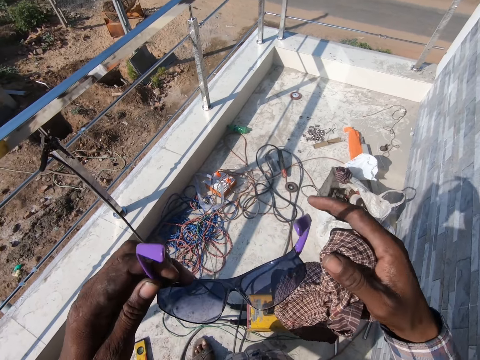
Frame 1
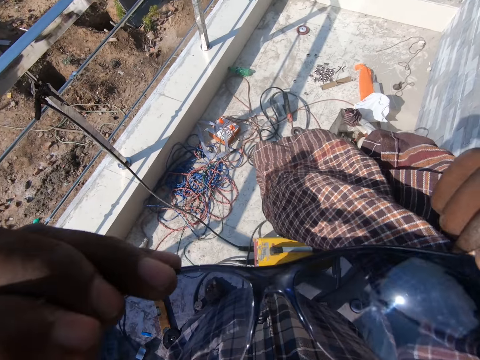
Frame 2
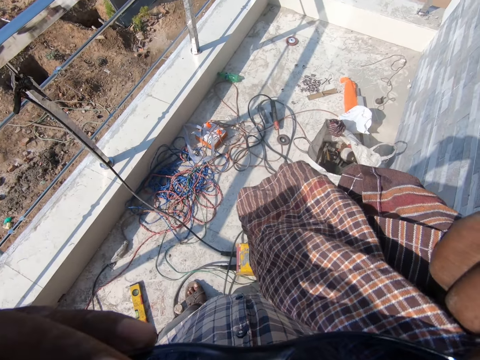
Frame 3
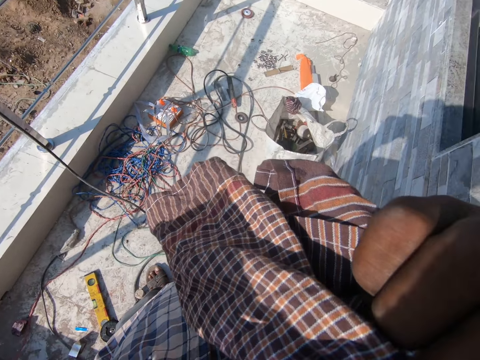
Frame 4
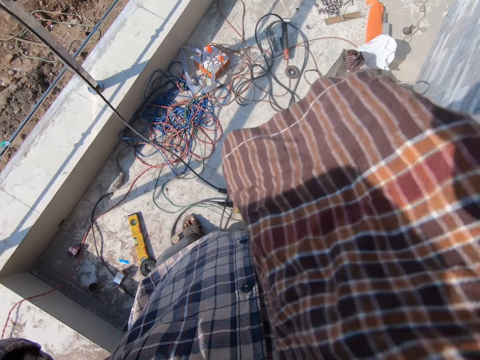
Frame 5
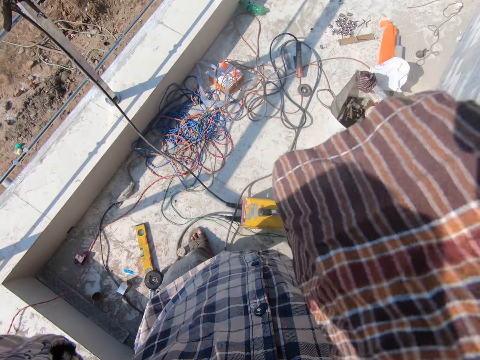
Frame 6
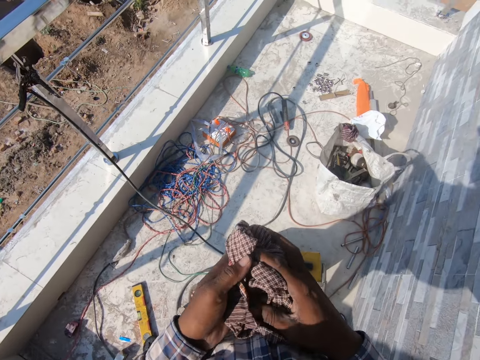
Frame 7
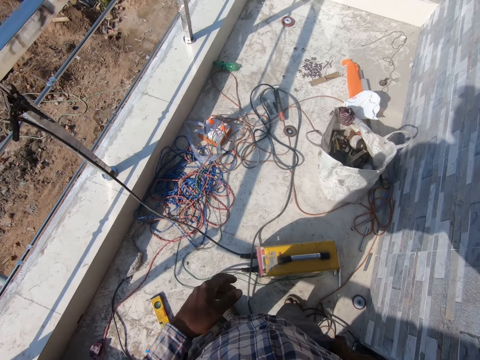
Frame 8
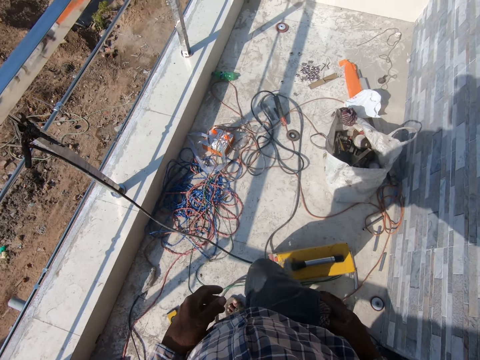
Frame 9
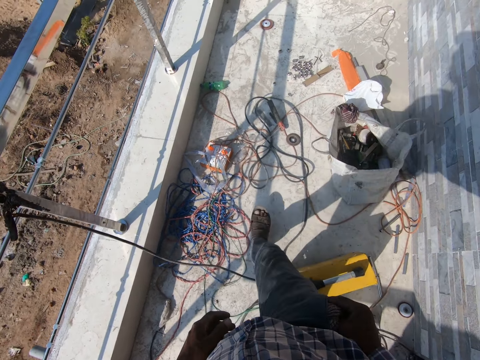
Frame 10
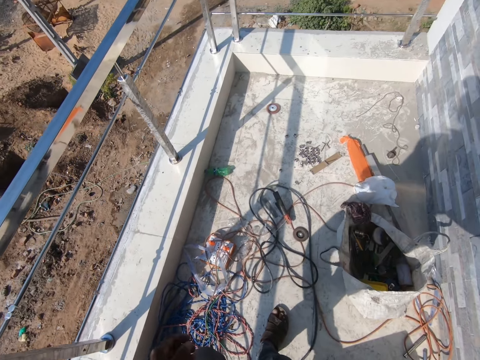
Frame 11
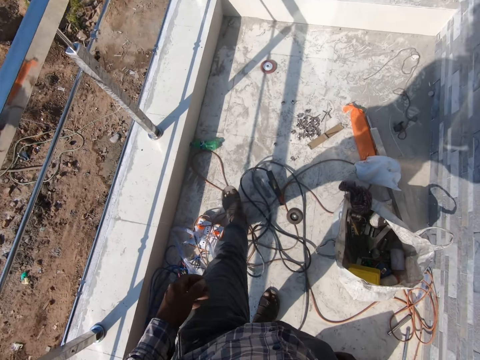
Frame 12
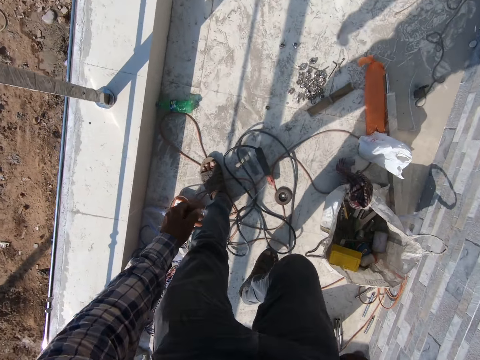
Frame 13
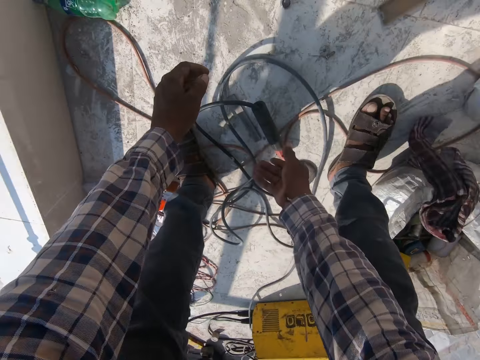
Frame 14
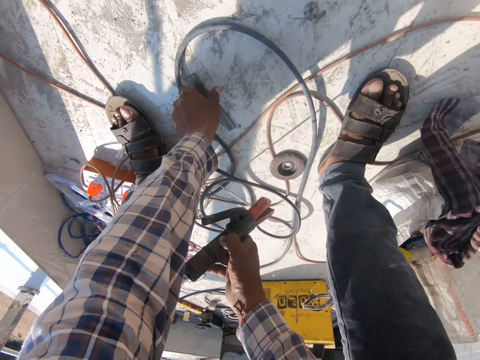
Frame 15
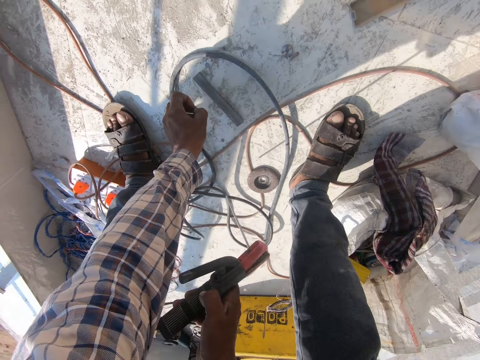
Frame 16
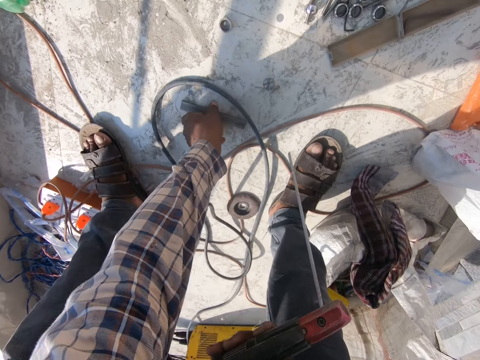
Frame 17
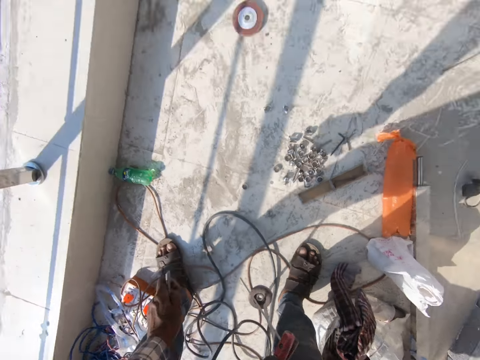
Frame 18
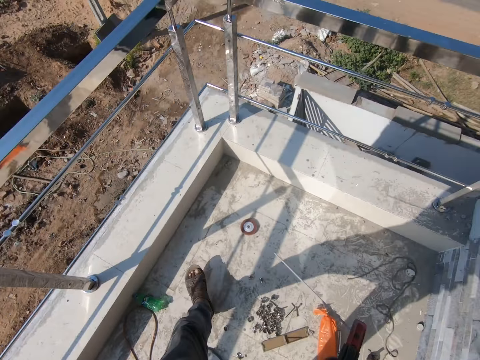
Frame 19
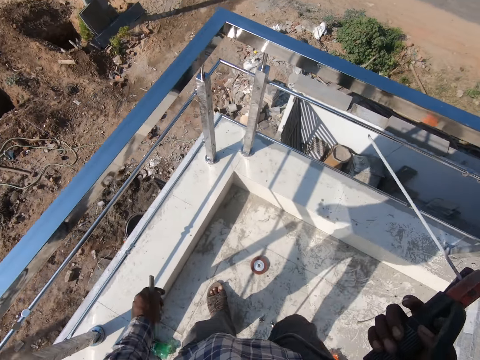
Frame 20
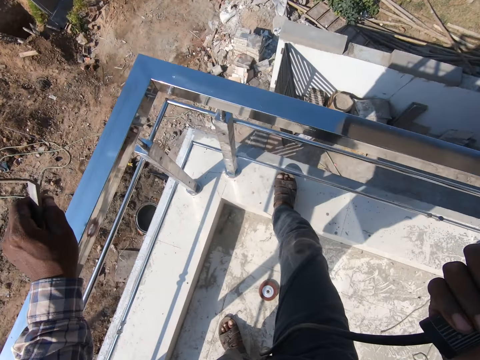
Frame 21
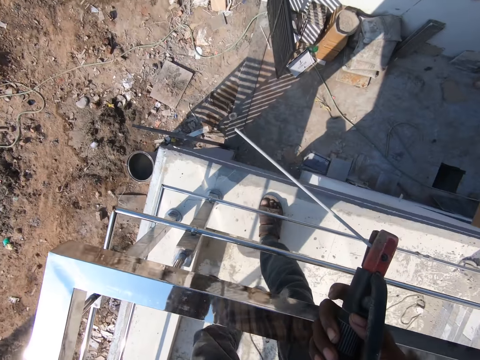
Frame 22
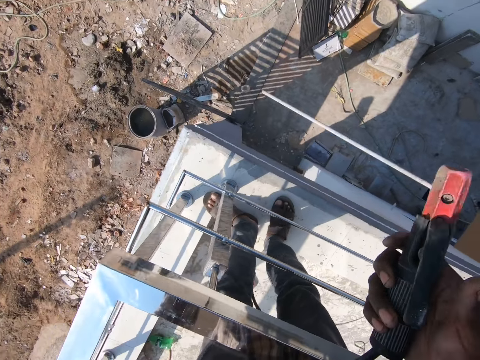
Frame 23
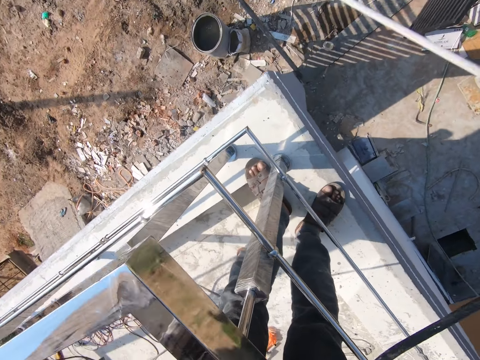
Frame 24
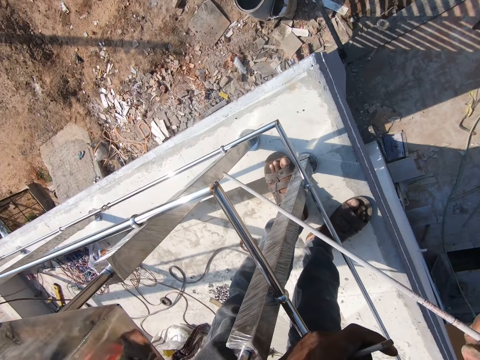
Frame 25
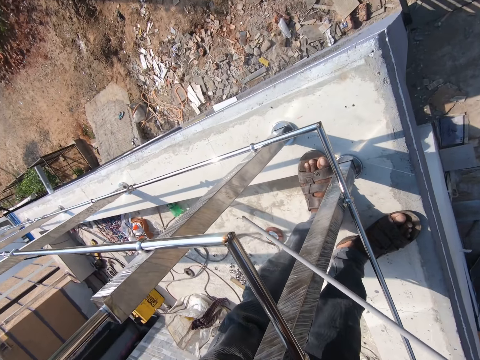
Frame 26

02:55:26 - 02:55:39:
The camera wearer wears the welding glasses. They put the piece of cloth in the pocket. They walk around. They pick up the electrode holder. They pick up a metallic piece. They walk around.

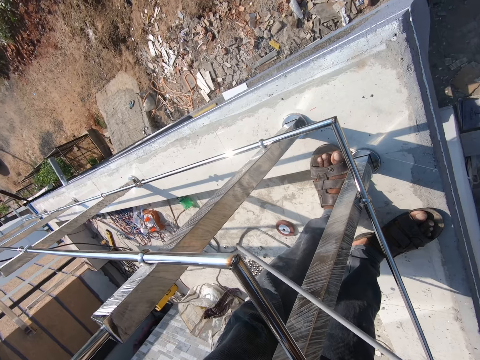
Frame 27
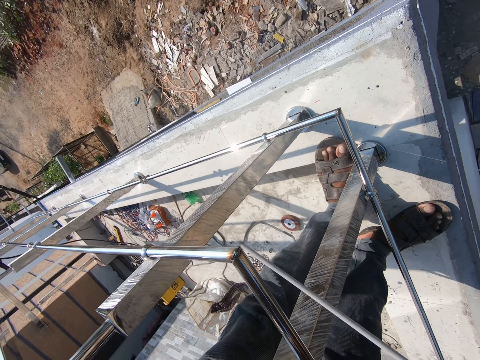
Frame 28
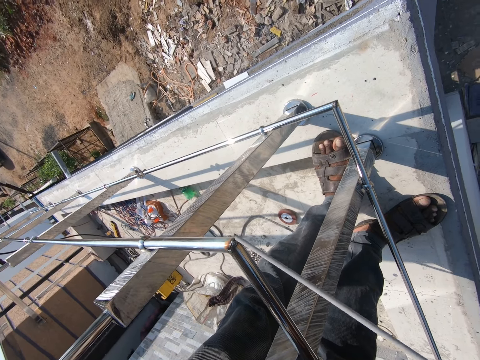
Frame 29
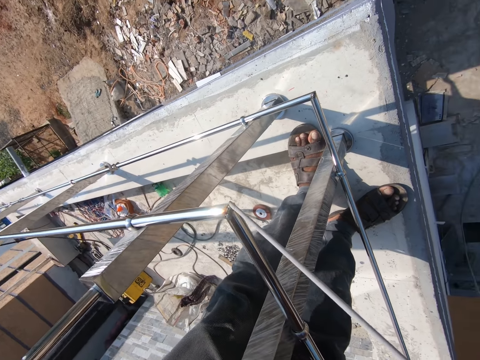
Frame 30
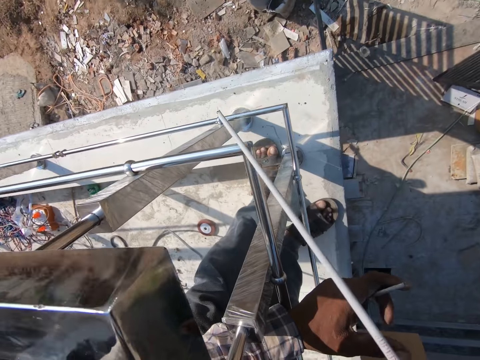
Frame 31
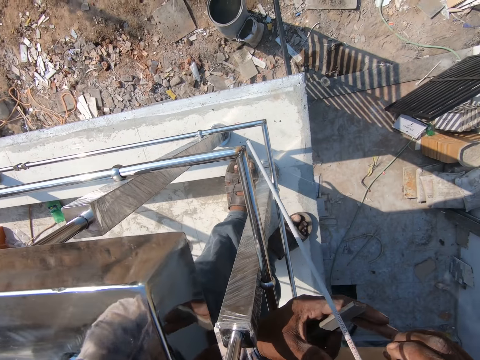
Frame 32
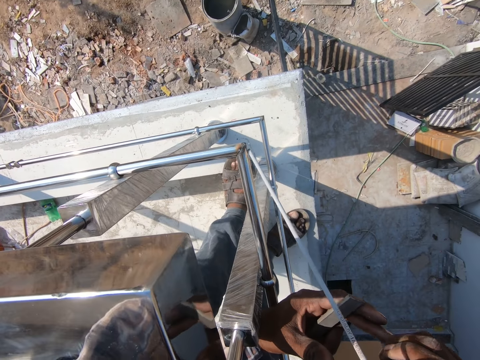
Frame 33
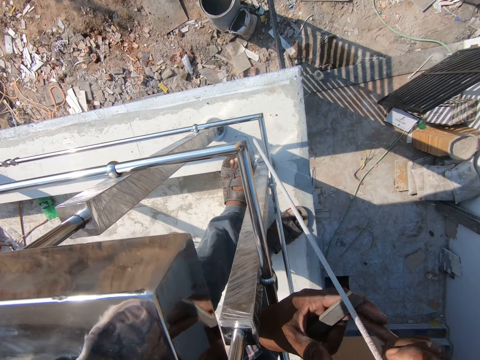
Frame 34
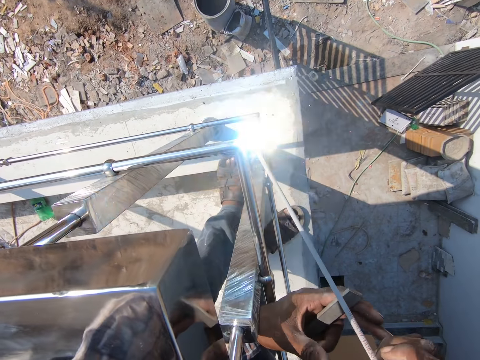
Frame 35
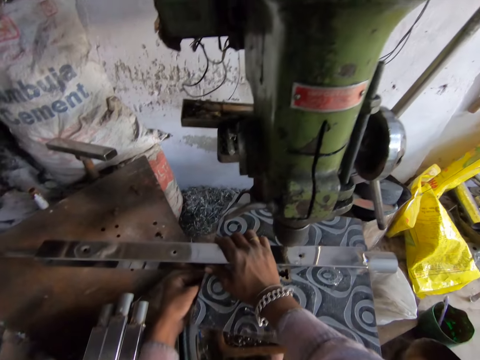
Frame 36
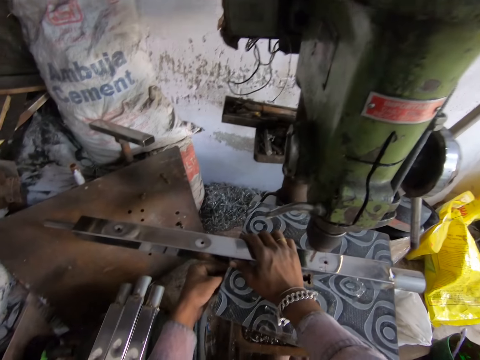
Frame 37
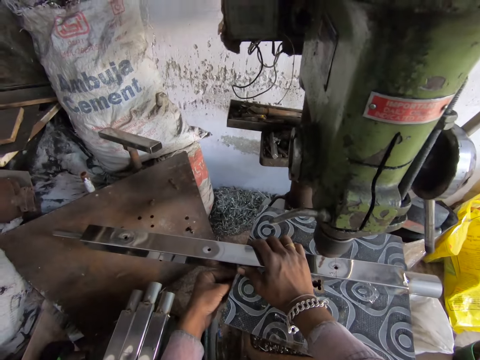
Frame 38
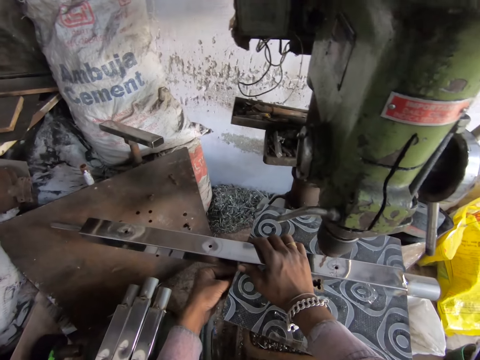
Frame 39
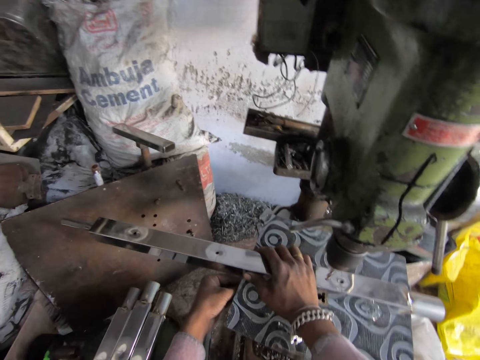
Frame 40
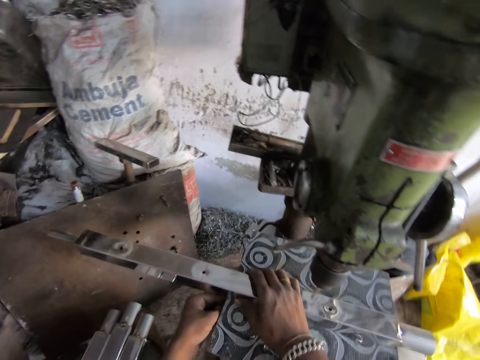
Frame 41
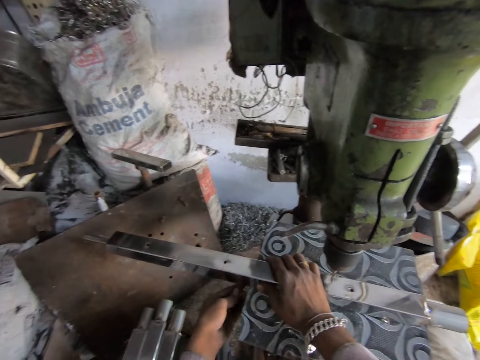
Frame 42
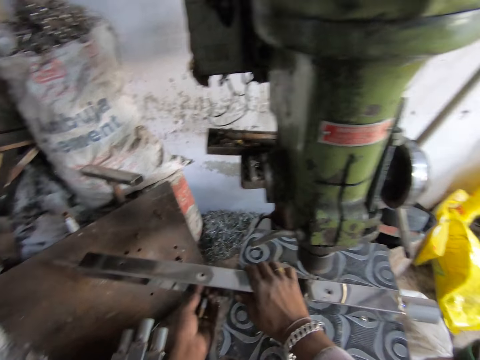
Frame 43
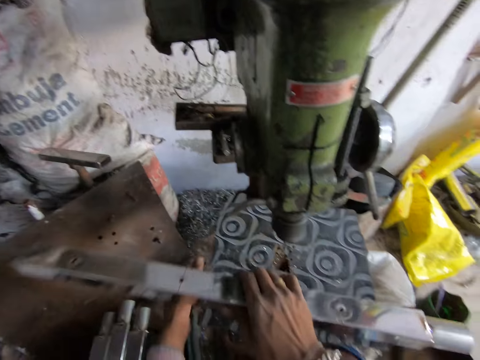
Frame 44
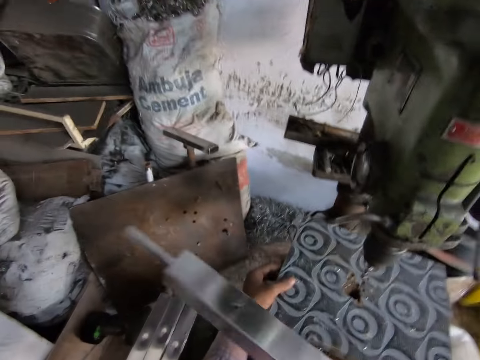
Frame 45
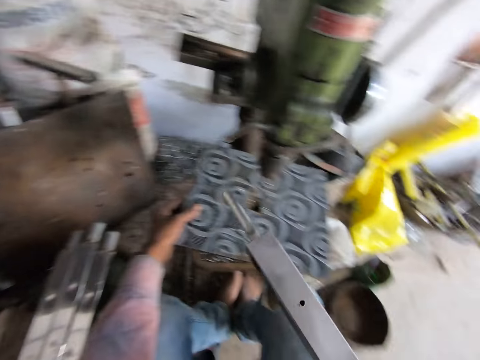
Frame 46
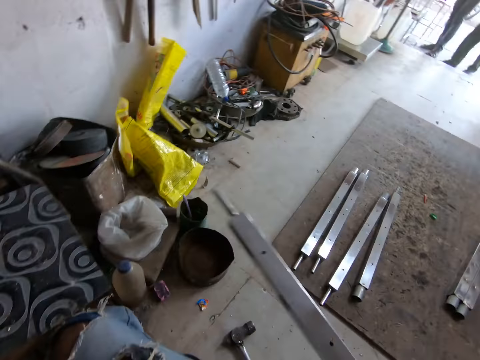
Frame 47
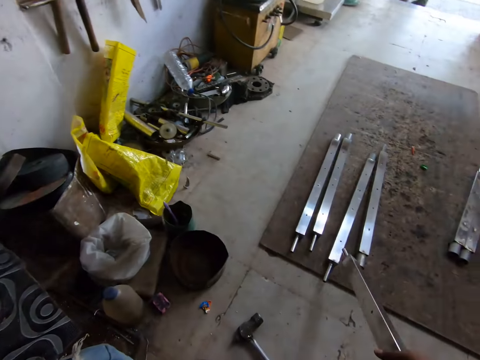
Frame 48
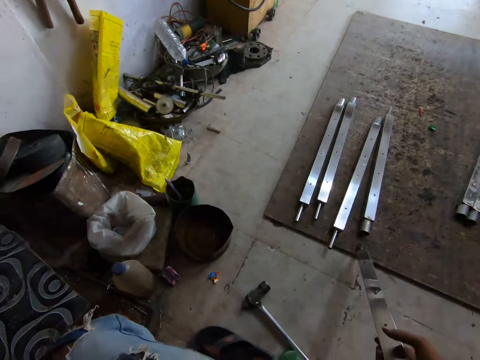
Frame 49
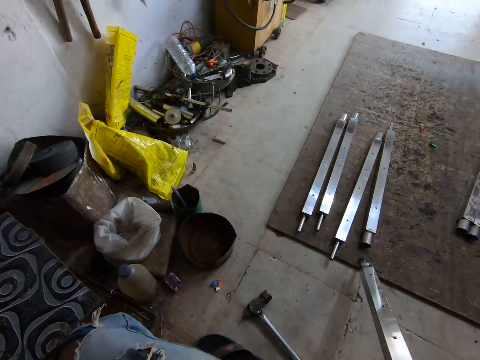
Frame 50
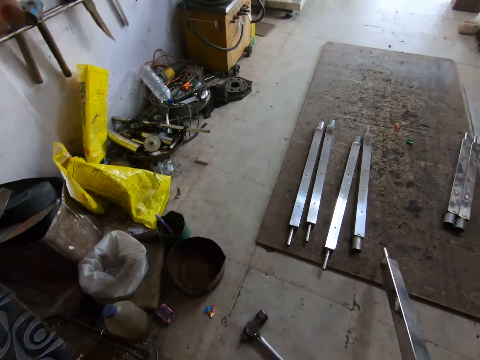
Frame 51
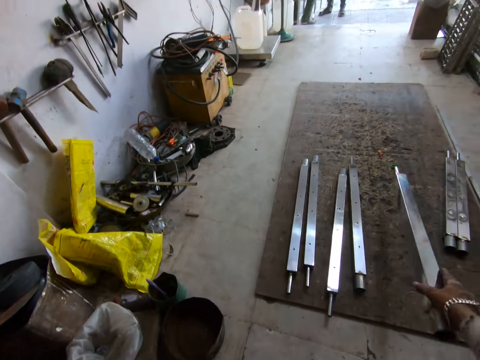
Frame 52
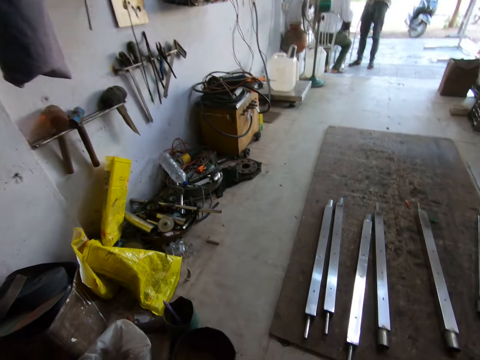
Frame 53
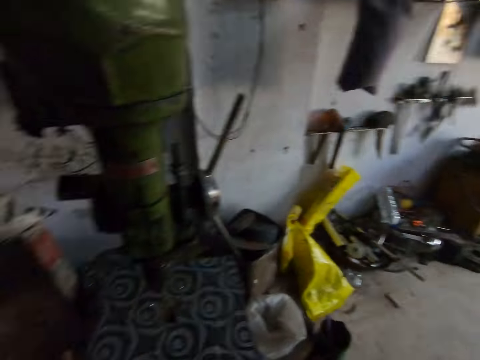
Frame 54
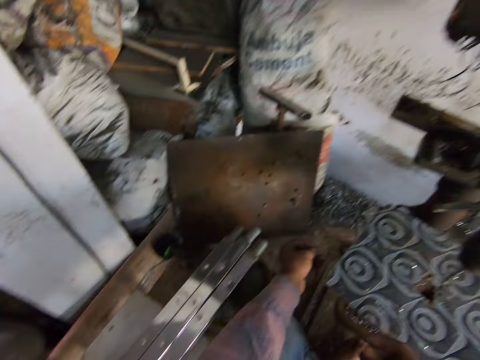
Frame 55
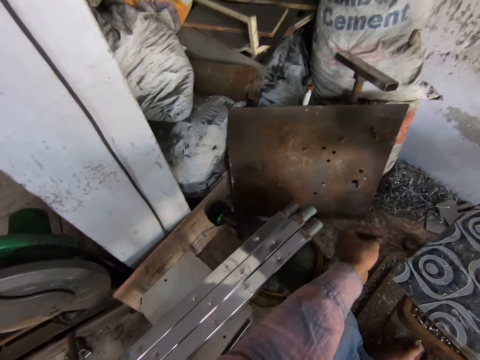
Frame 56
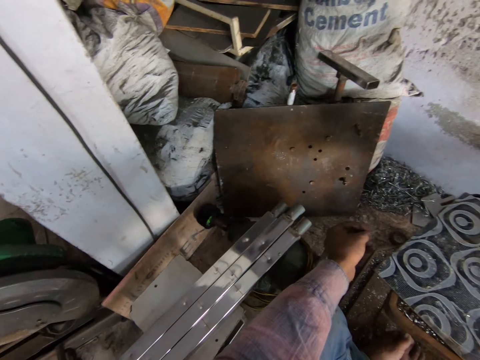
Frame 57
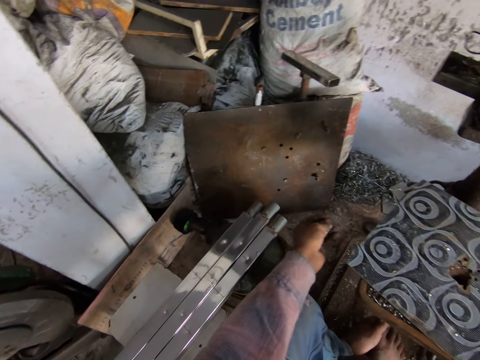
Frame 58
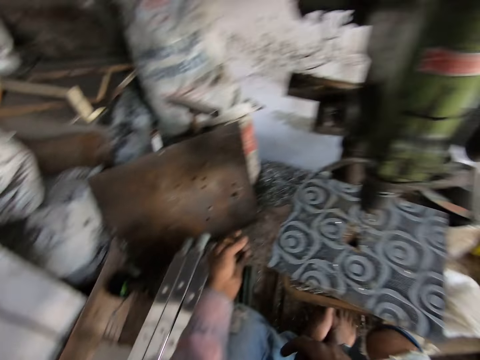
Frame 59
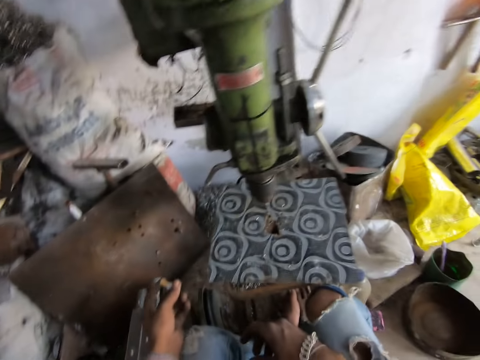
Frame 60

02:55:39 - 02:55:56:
The camera wearer welds the metal rods. They grind a metal and make some holes. They put down the metal.
